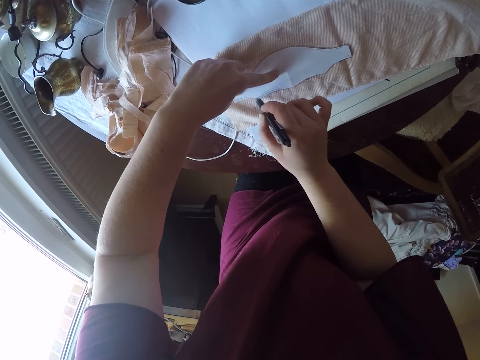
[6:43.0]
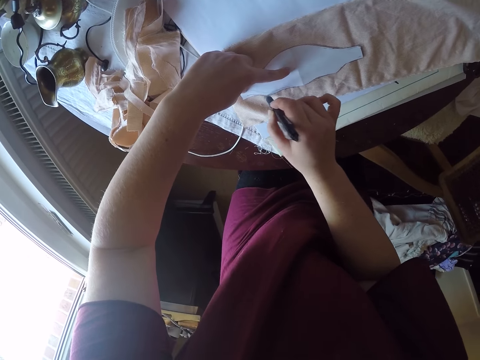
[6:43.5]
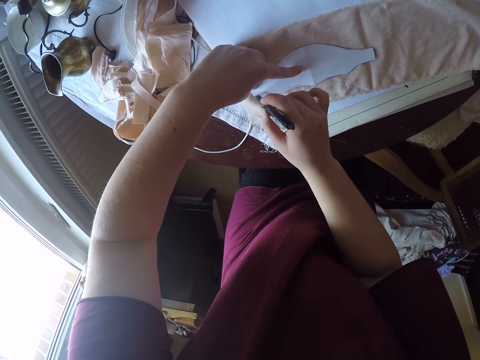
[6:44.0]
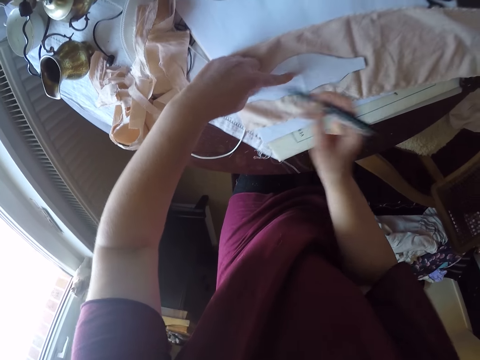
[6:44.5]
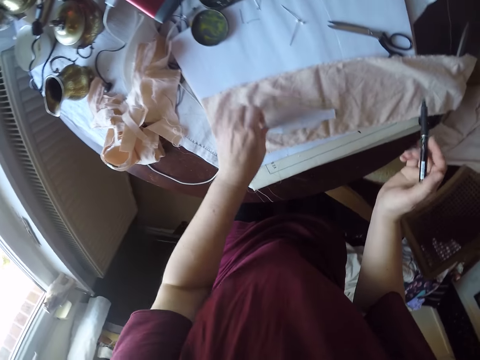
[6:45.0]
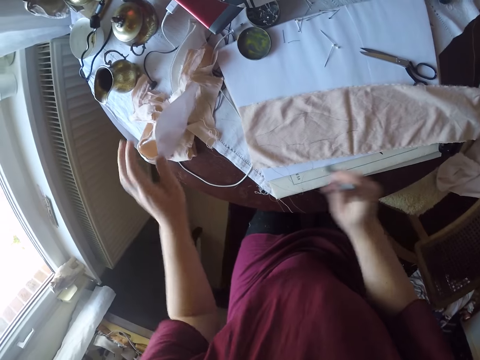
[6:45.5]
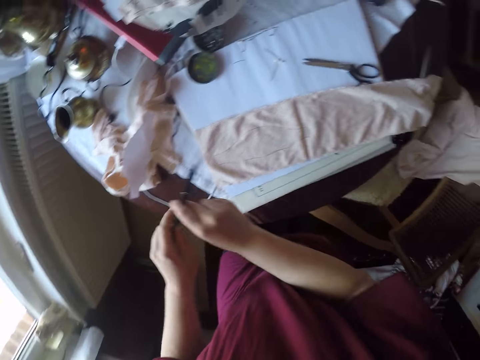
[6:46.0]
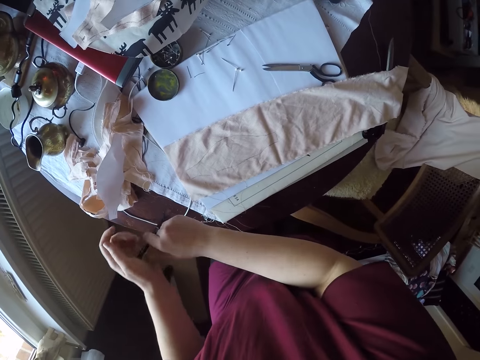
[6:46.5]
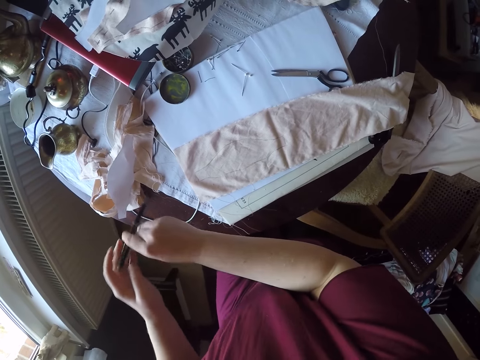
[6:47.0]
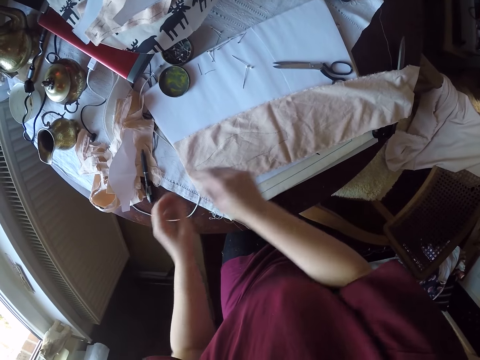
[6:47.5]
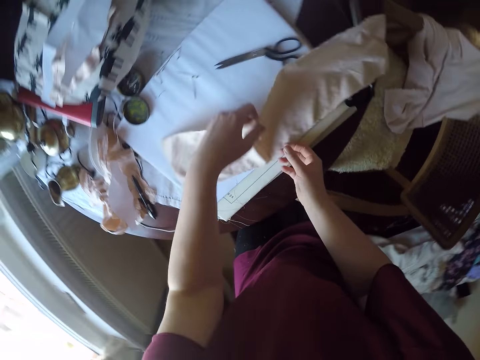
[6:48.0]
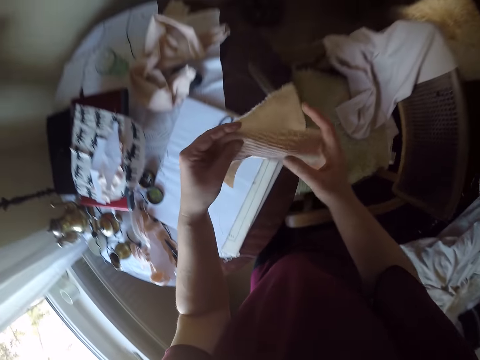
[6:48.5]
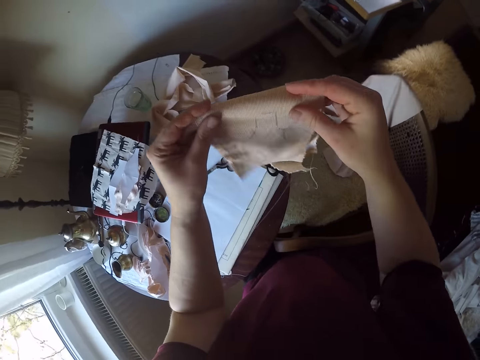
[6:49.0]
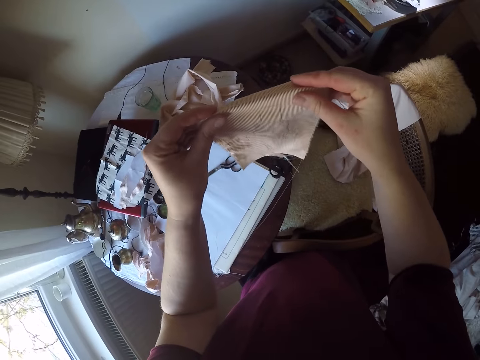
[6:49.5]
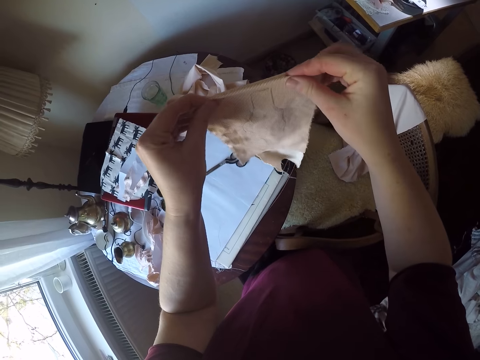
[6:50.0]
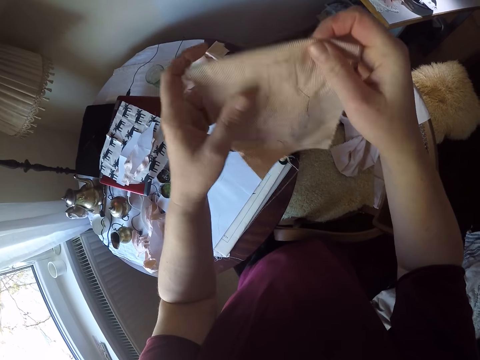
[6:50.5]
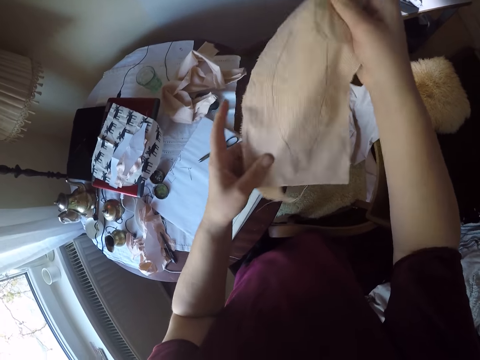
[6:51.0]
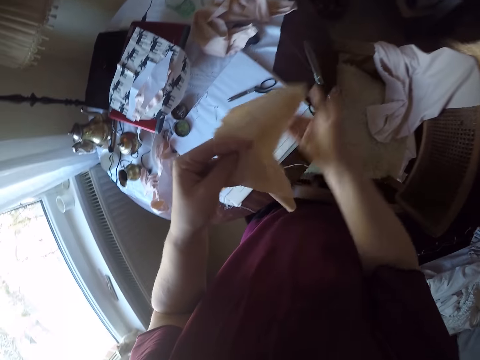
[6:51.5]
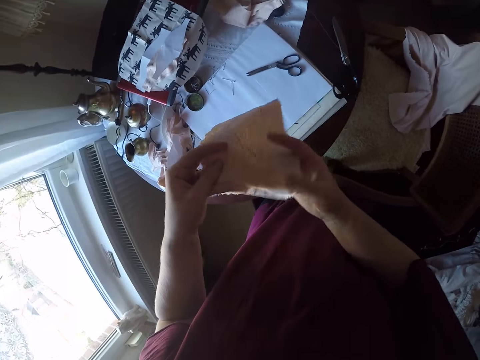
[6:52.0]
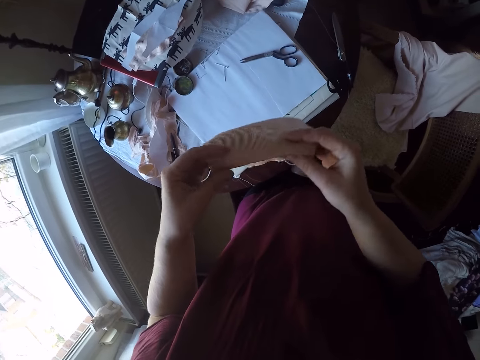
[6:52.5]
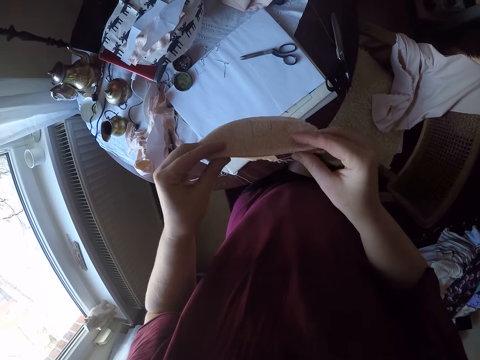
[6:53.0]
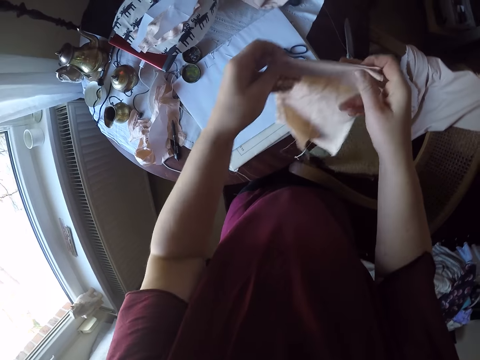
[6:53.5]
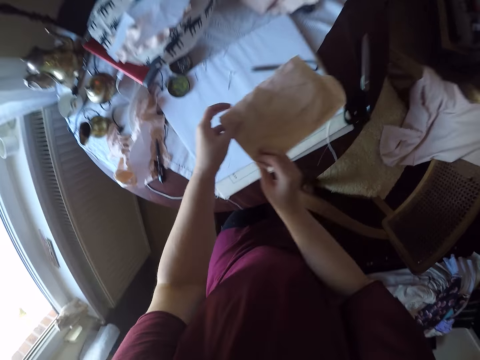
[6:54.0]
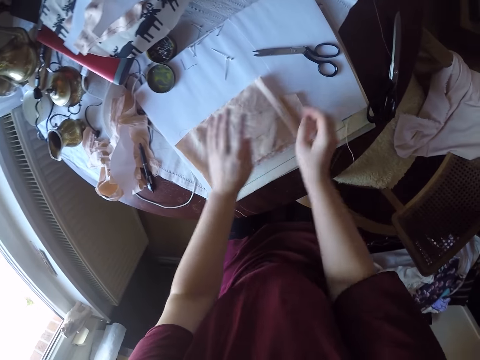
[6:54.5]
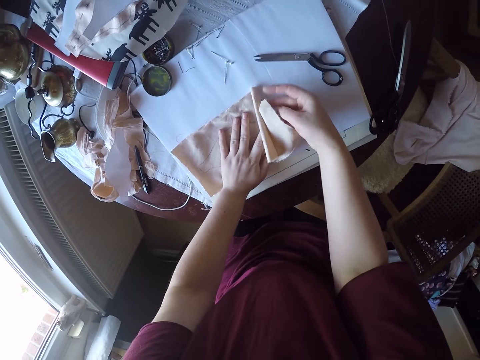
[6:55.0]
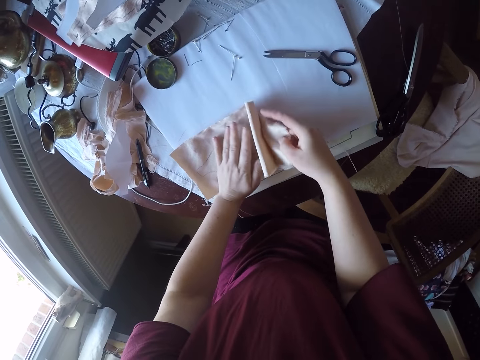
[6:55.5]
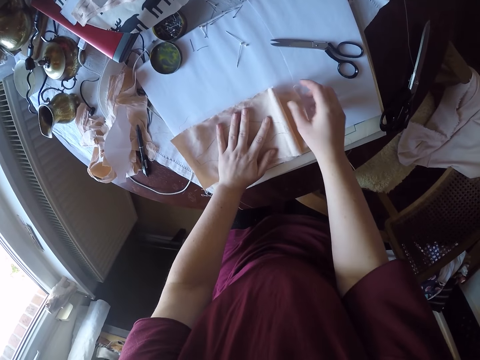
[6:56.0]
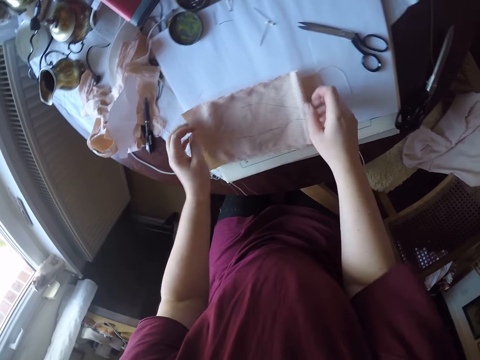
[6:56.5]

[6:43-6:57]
The camera wearer removes the paper from the cloth. They place the paper aside. They place the pen aside on the table. They grab the cloth from the table. They lift the cloth up. They fold the cloth with hands. They place the cloth on the surface.

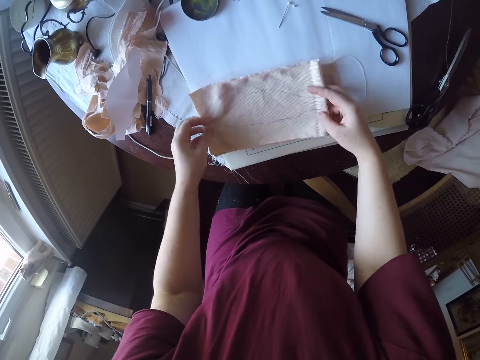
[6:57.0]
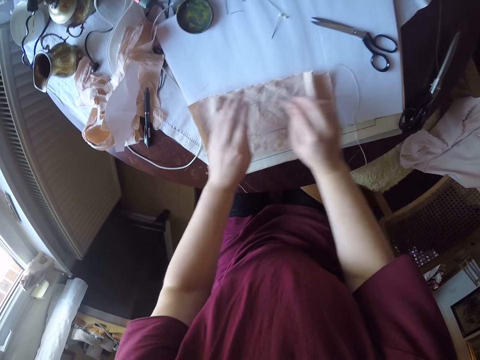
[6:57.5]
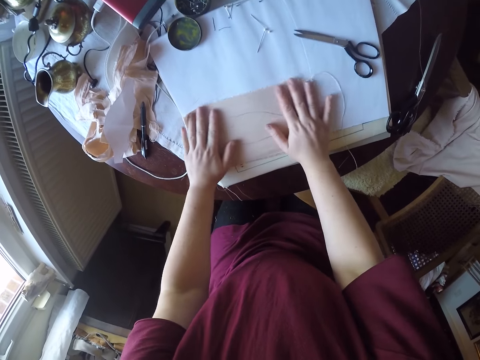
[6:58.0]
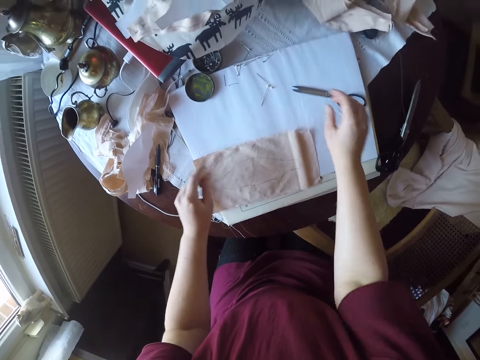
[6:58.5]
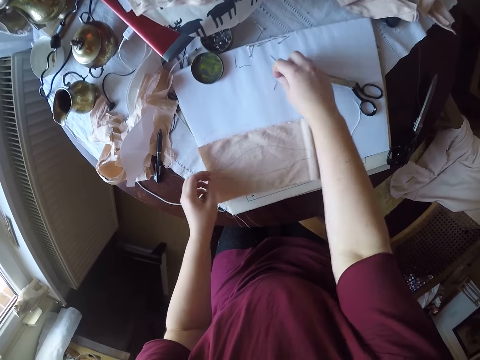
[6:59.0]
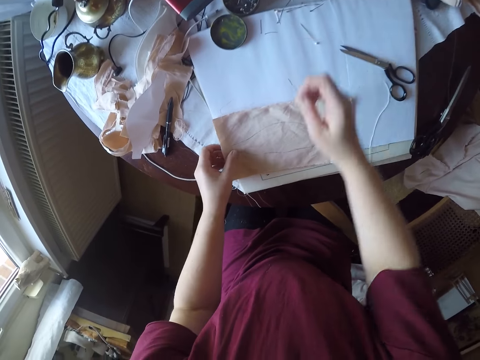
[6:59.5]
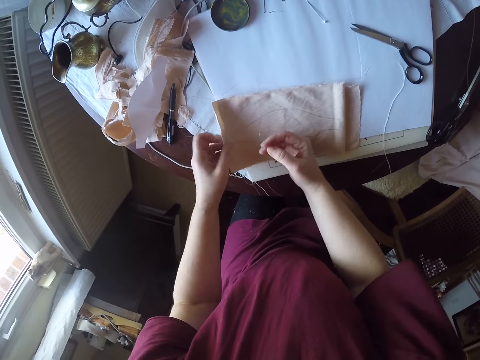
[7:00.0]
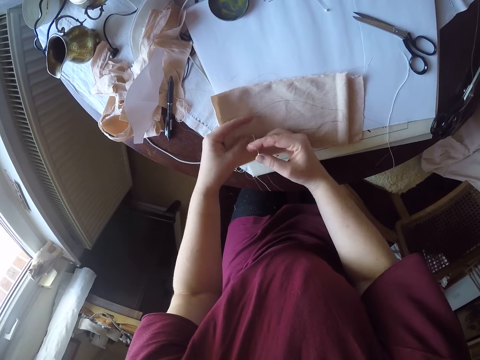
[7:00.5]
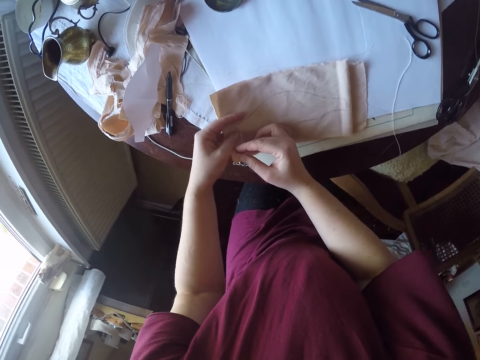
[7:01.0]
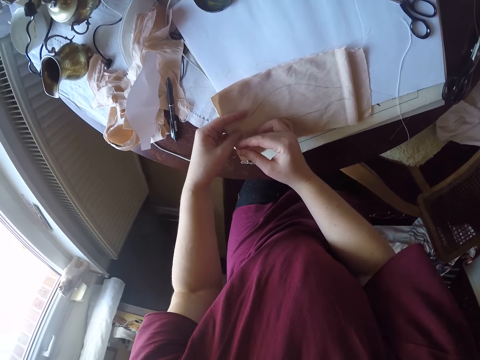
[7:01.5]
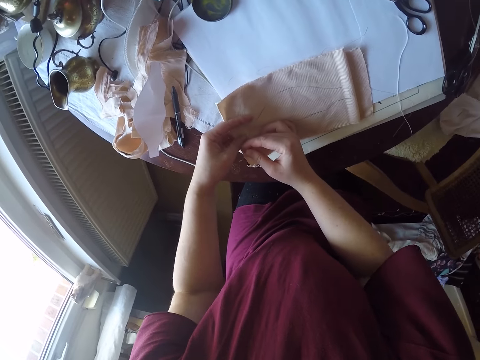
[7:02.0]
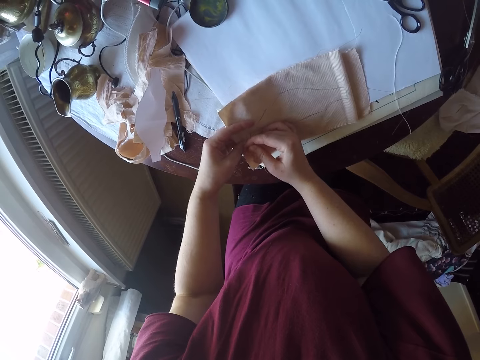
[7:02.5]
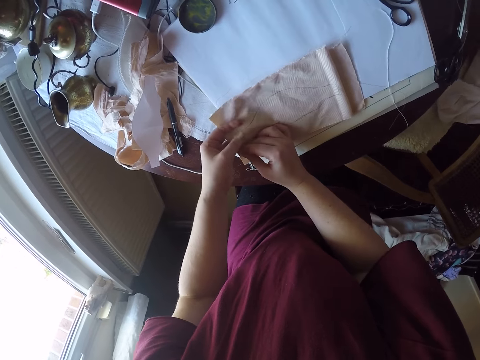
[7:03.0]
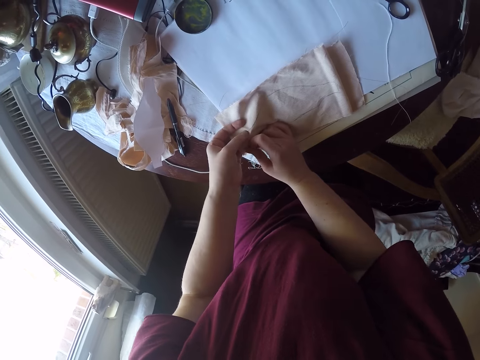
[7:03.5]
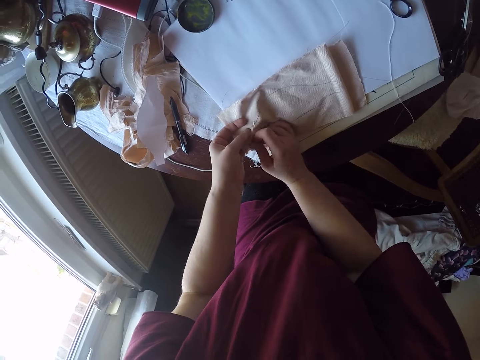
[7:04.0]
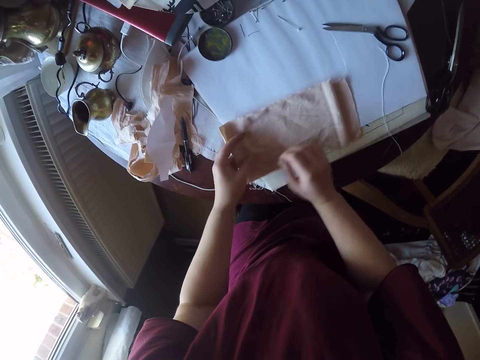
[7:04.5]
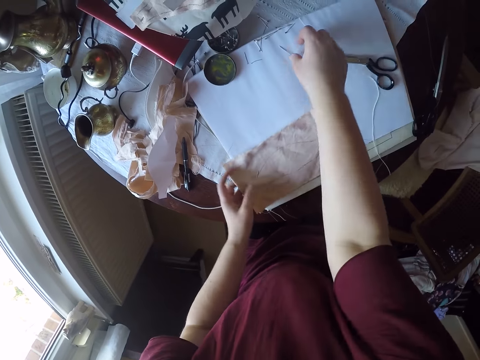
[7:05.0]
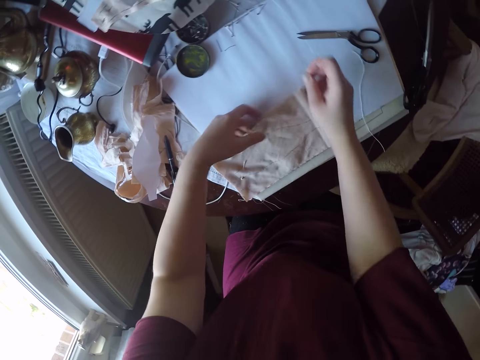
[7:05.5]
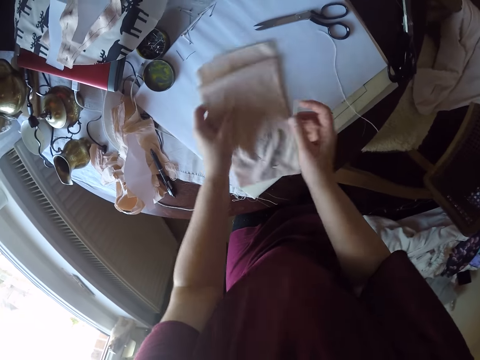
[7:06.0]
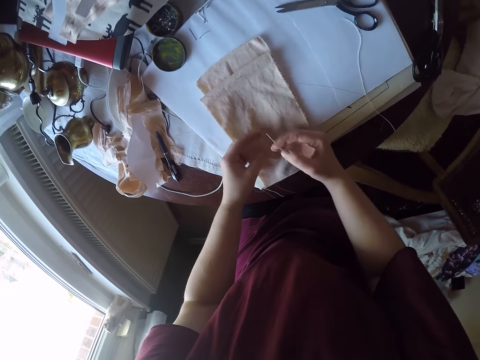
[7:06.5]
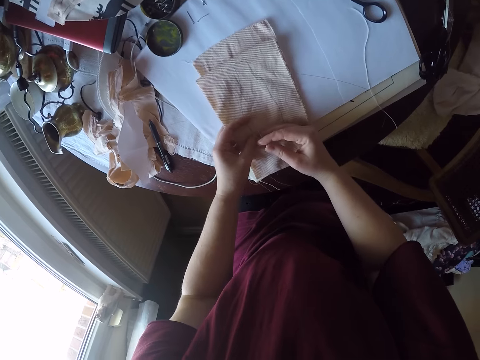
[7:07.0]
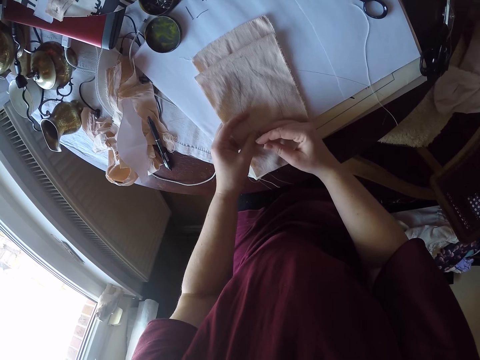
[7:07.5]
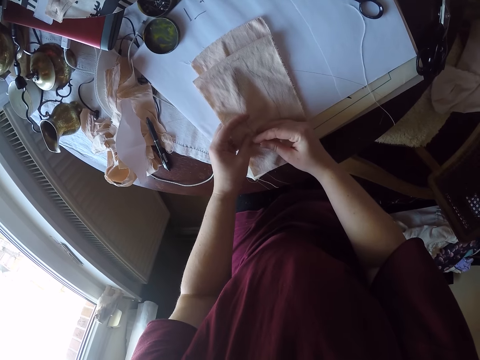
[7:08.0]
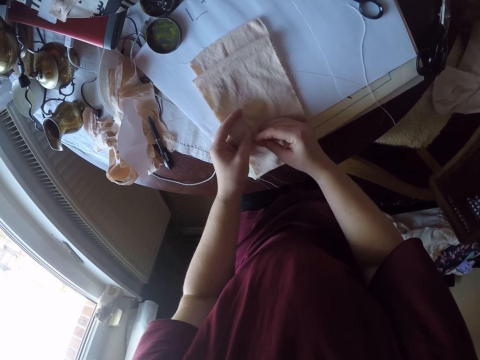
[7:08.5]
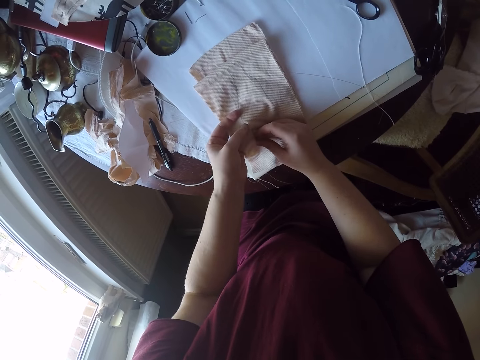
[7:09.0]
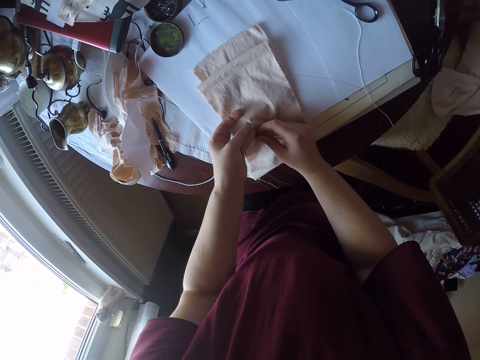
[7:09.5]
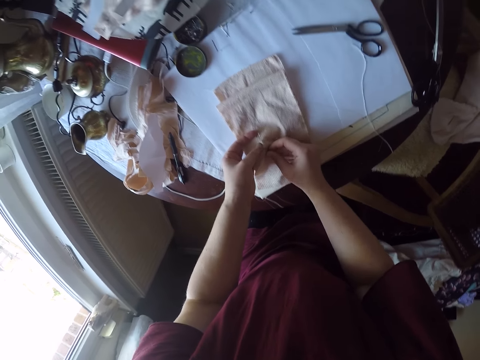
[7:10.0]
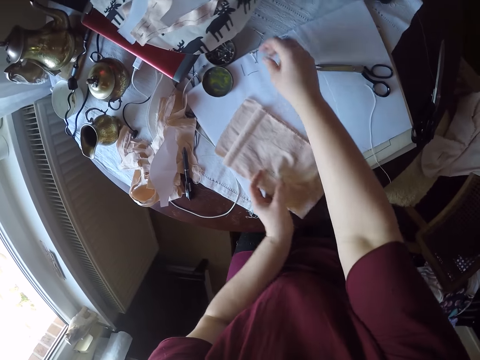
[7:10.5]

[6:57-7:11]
The camera wearer aligns the cloth on the surface. They pick a needle or pin from the surface. They prick the needle into the cloth. They pick another needle from the surface. They change the position of the cloth. They prick the needle into the cloth.
